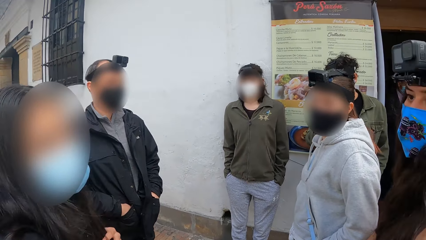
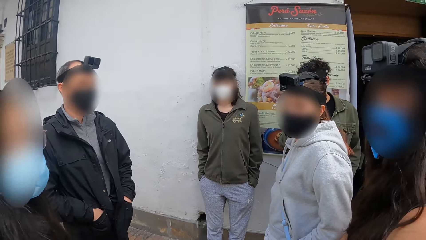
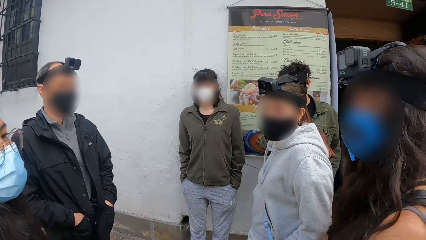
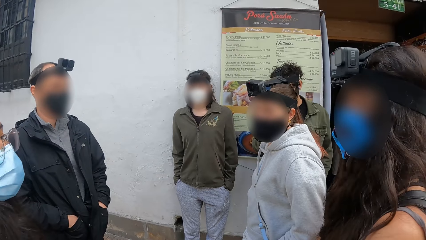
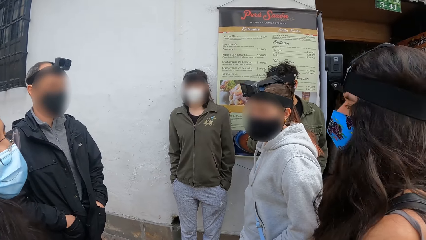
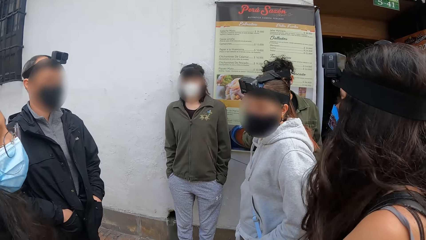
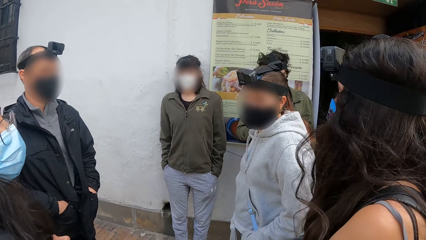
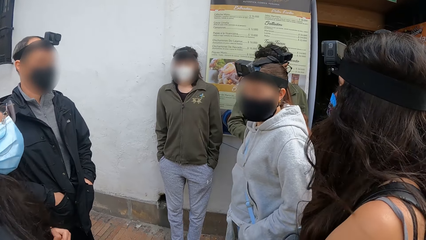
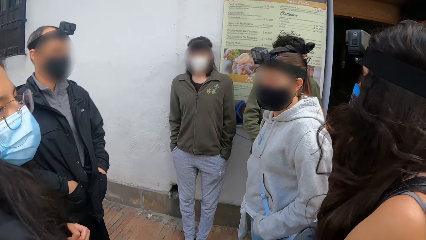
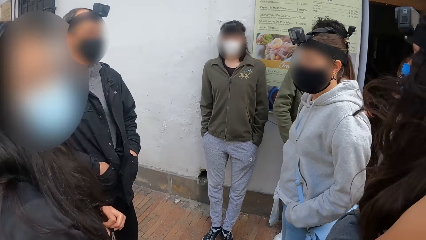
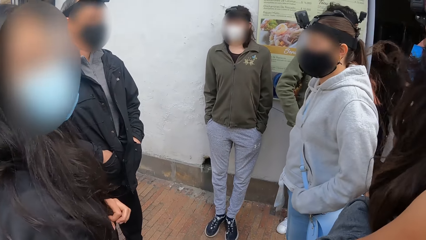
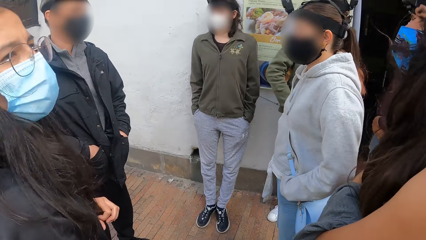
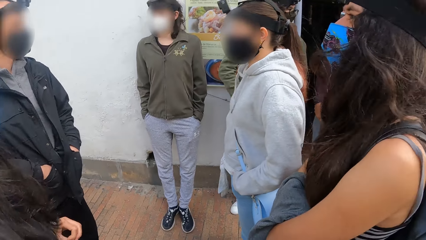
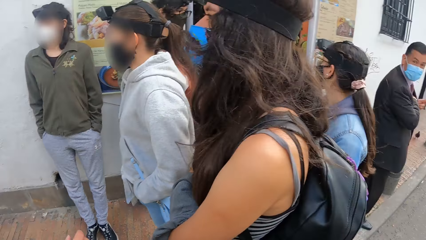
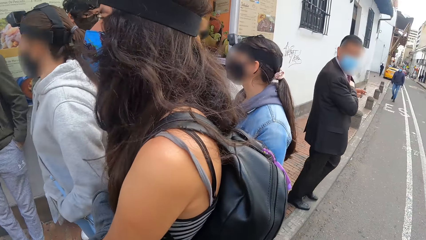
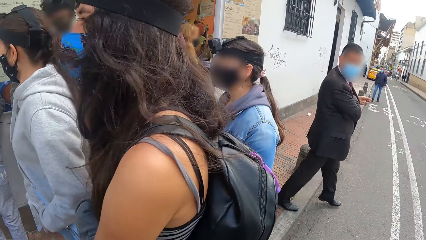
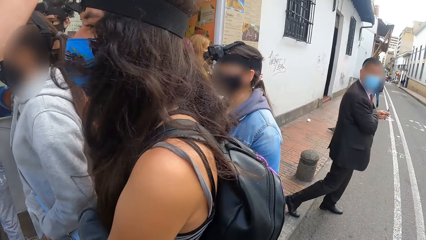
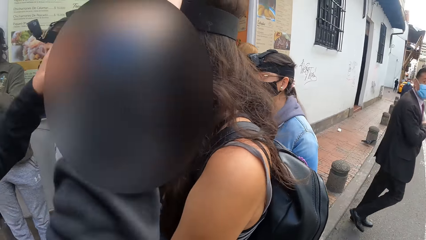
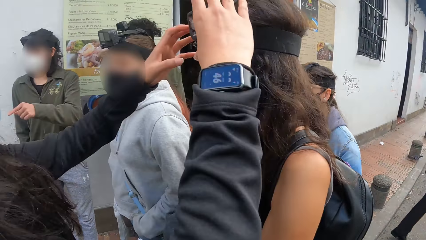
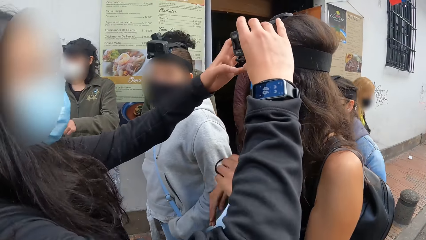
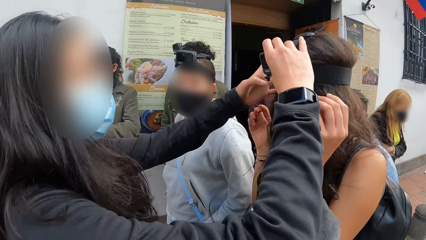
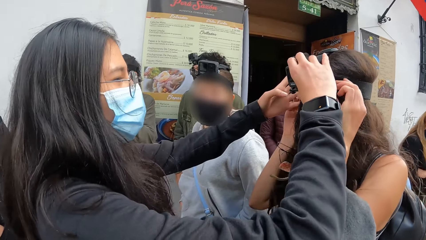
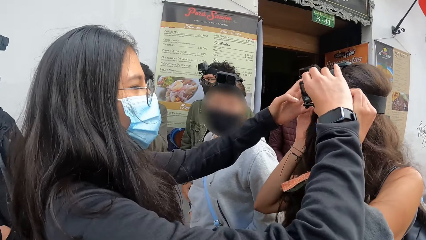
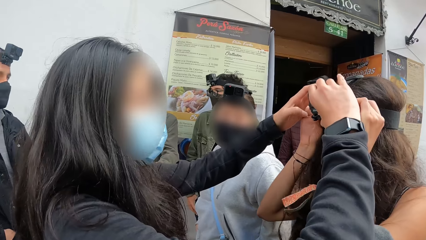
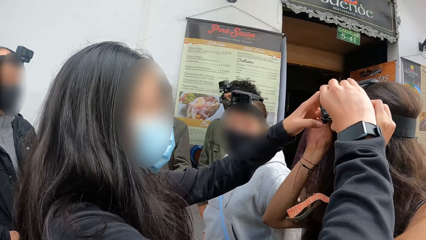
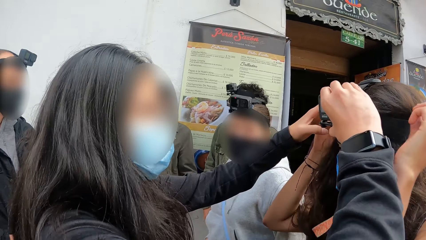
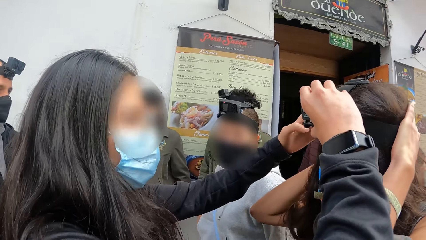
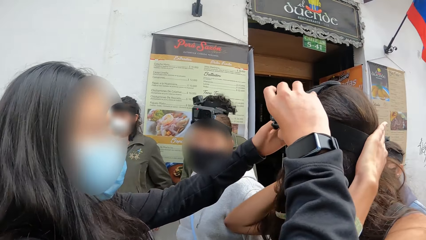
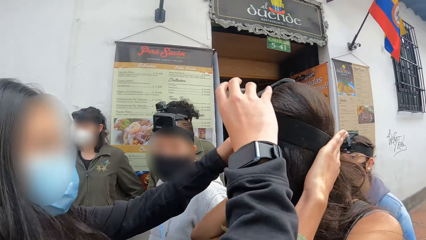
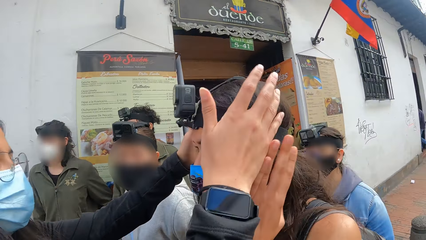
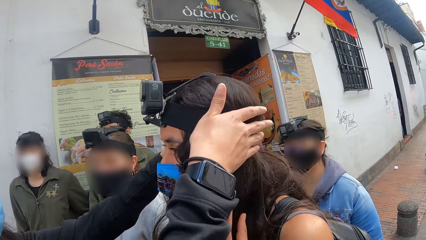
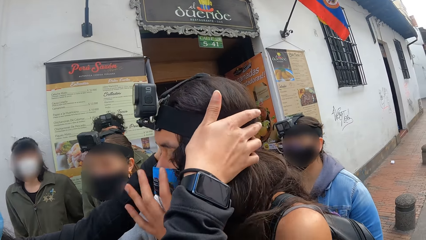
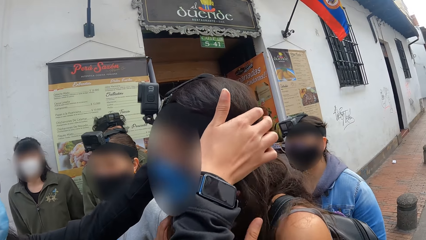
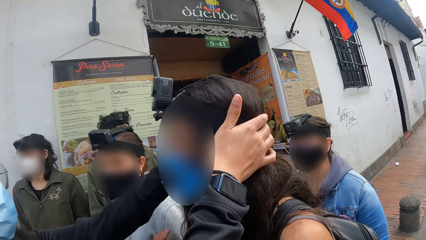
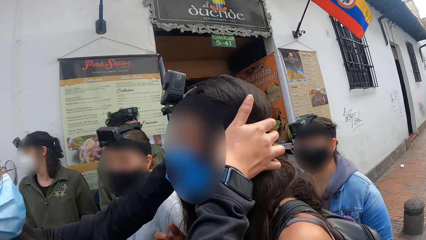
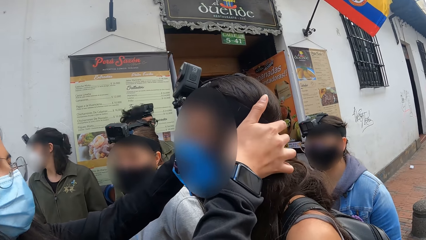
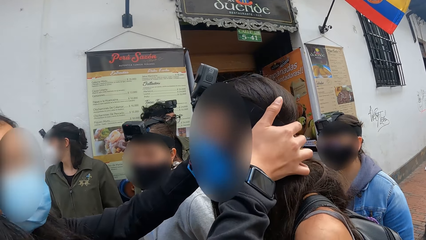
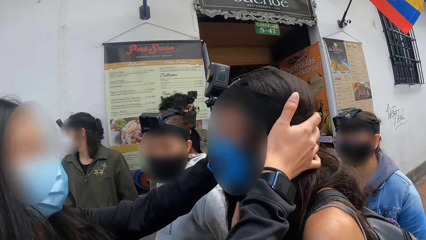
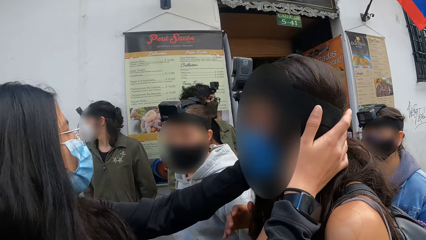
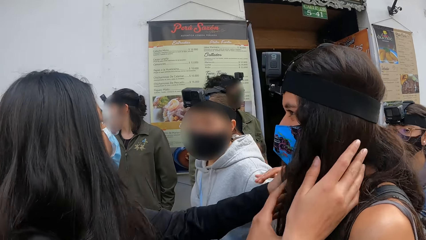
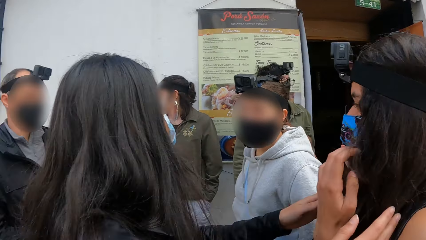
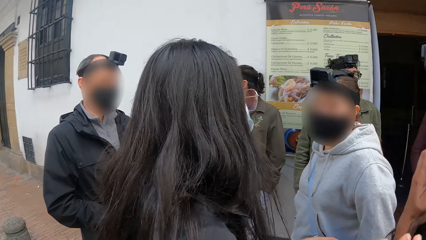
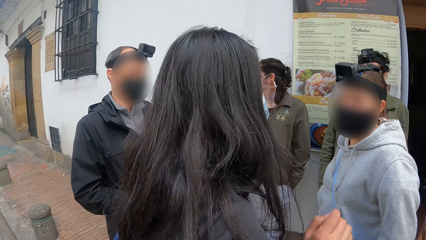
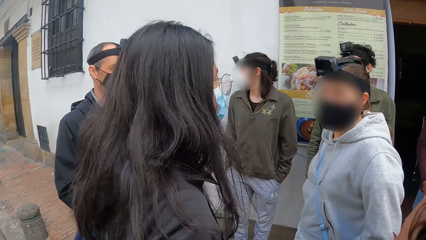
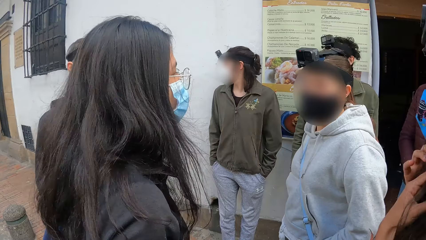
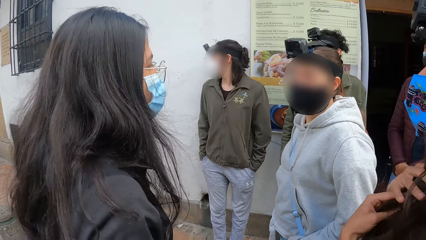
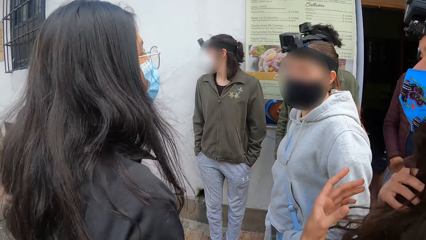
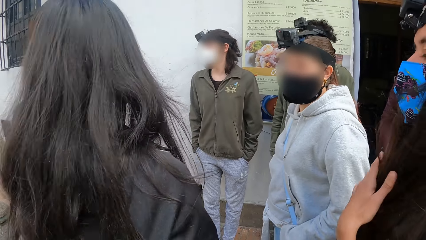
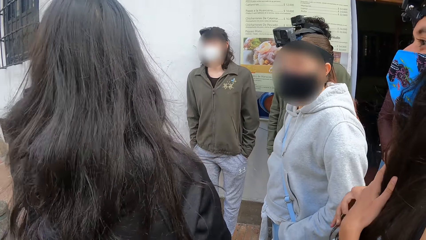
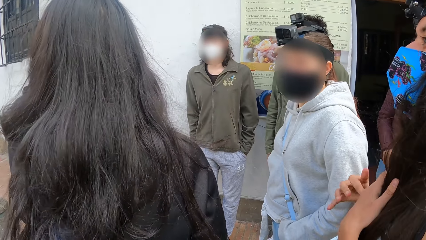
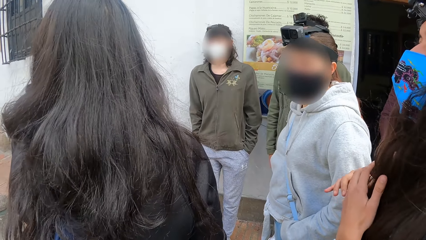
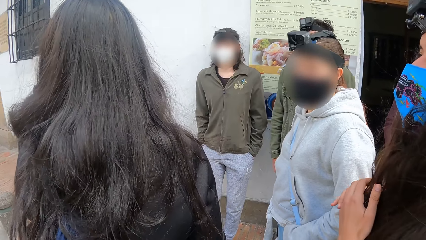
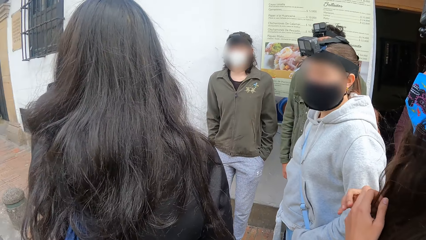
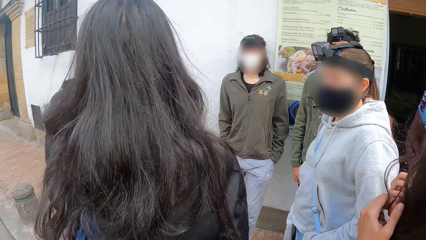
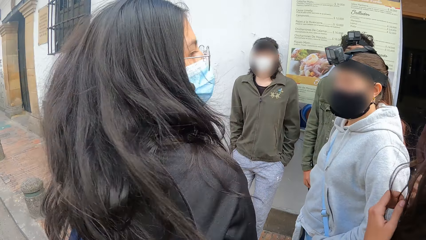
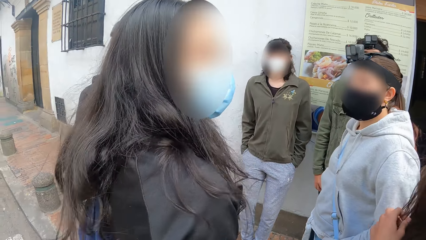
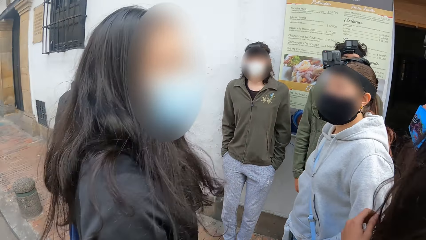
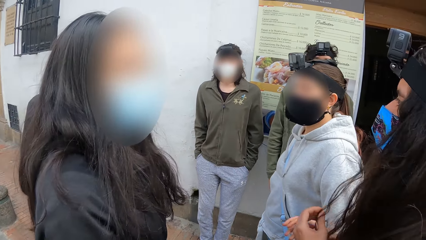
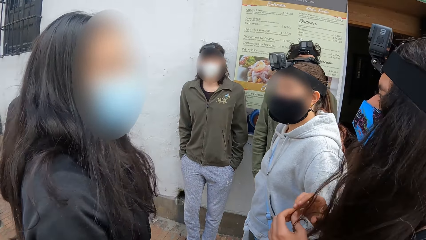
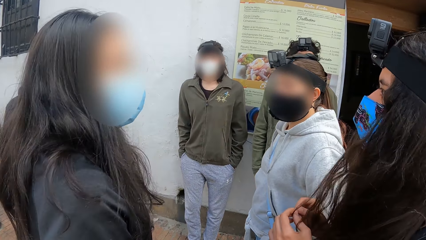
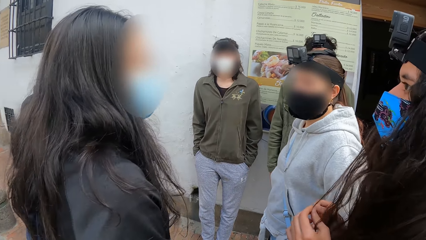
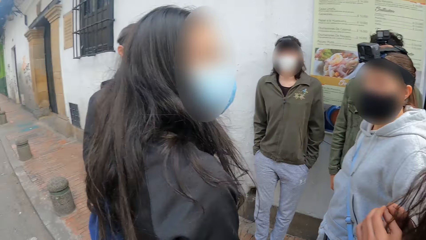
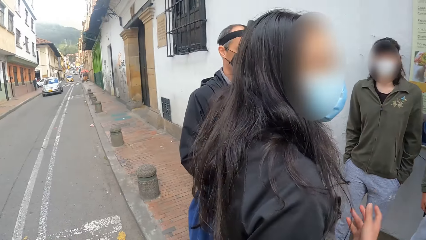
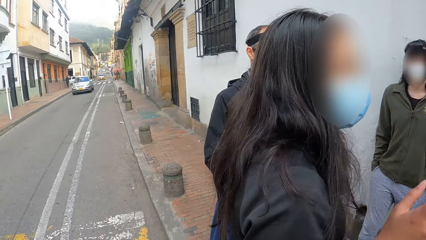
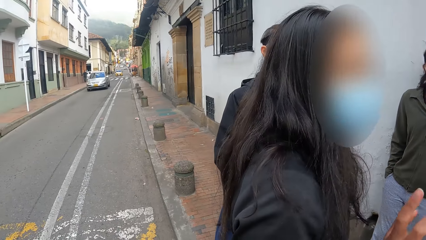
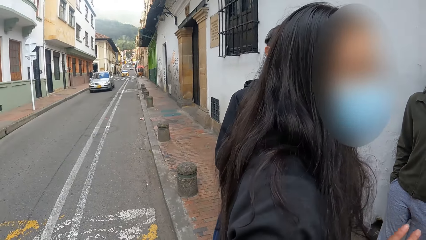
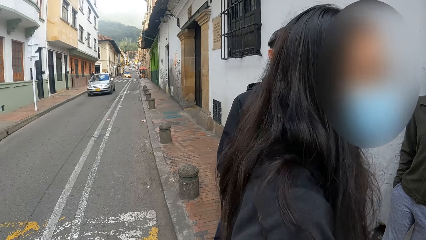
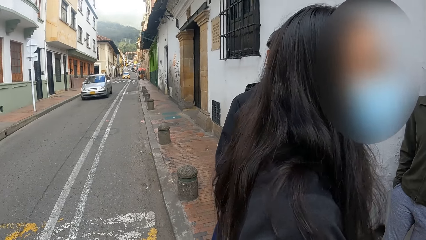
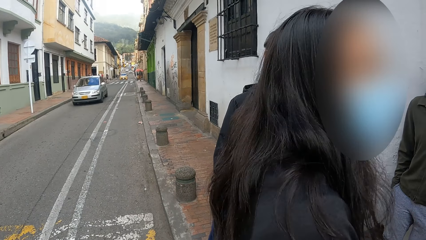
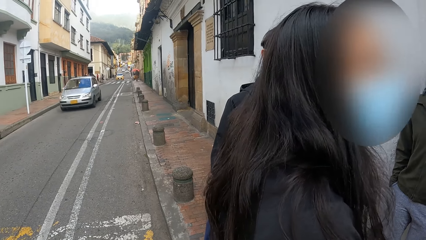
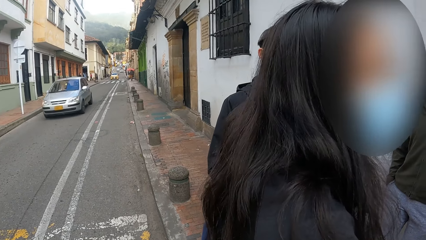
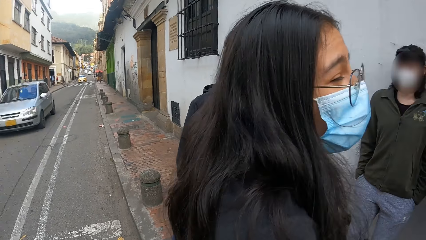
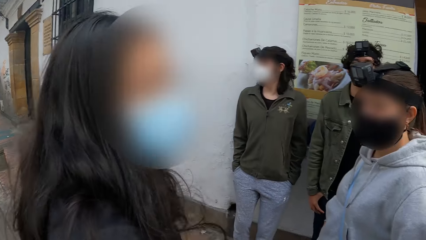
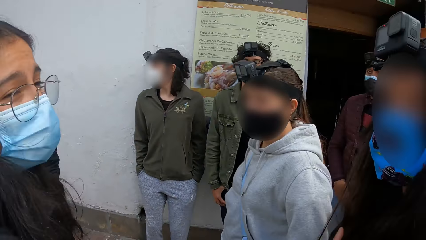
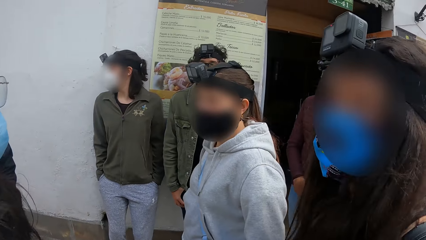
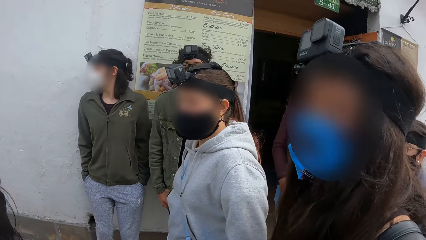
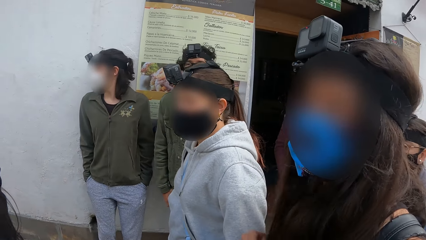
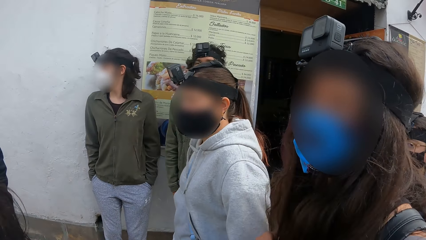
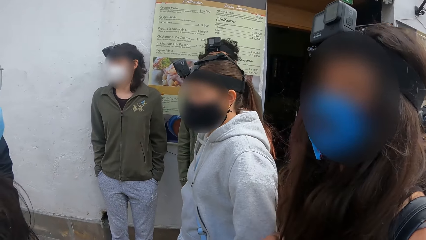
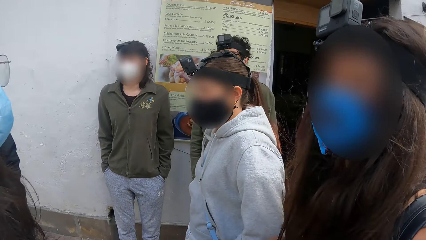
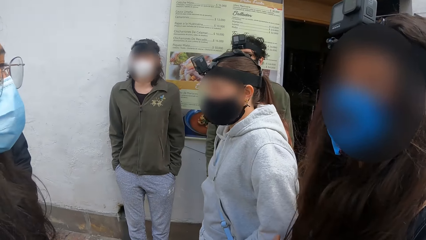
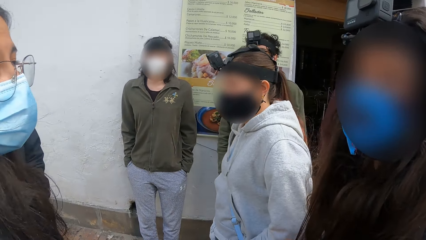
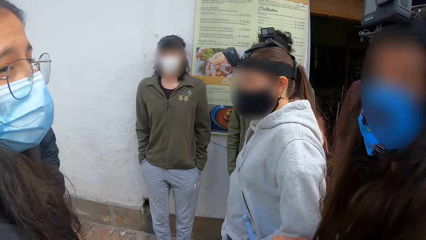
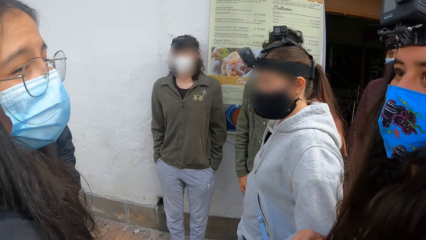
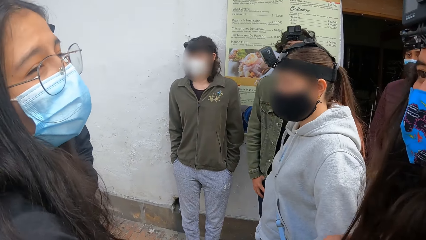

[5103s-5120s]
The woman adjusts a camera on another woman's head with both hands. The other woman adjusts the camera on her head with both hands and dresses her hair with both hands.
